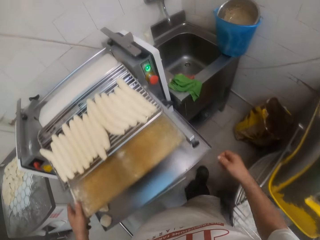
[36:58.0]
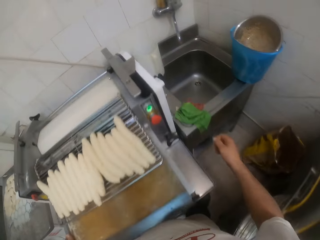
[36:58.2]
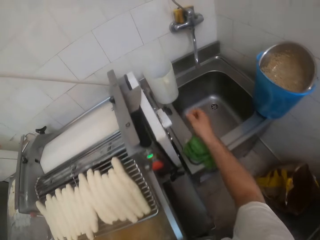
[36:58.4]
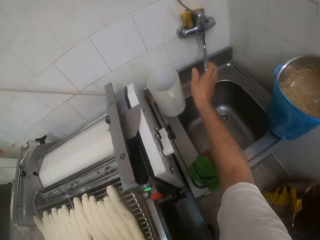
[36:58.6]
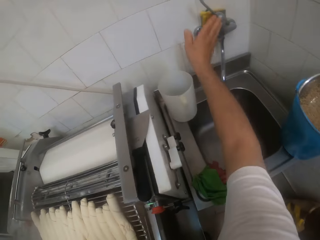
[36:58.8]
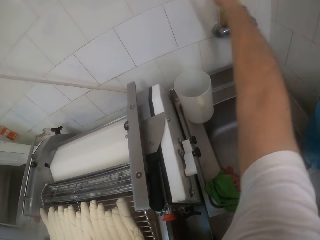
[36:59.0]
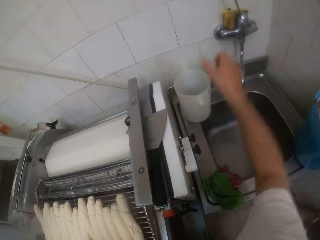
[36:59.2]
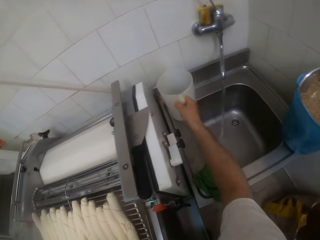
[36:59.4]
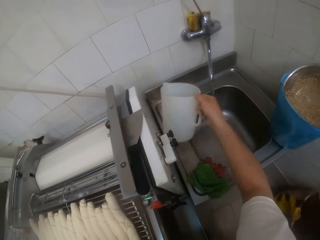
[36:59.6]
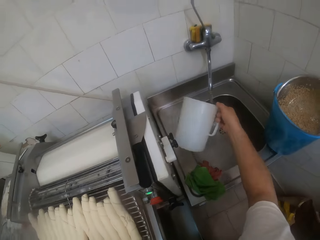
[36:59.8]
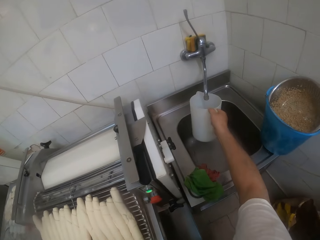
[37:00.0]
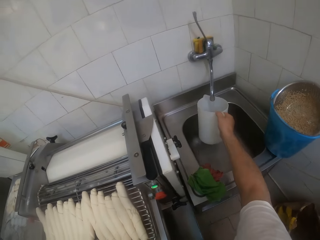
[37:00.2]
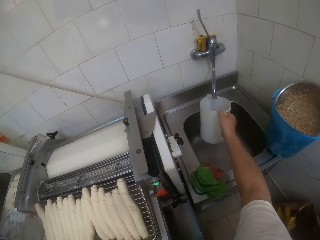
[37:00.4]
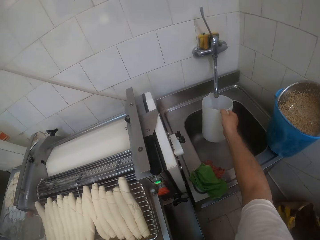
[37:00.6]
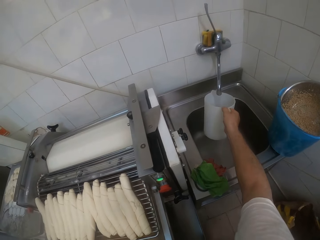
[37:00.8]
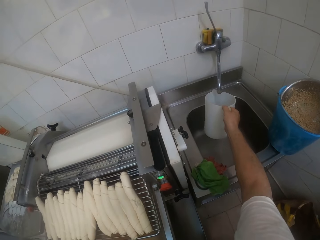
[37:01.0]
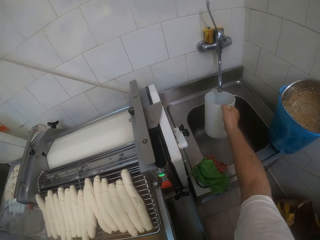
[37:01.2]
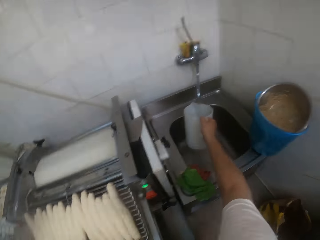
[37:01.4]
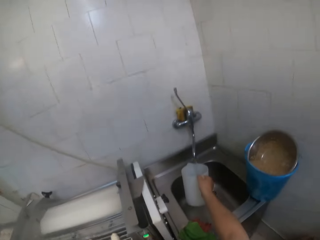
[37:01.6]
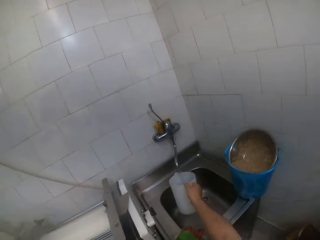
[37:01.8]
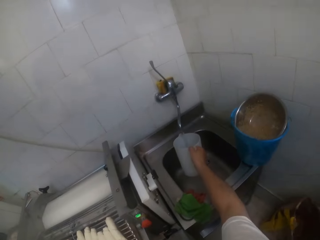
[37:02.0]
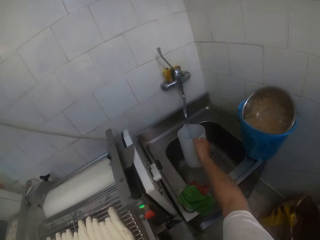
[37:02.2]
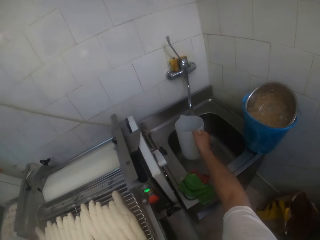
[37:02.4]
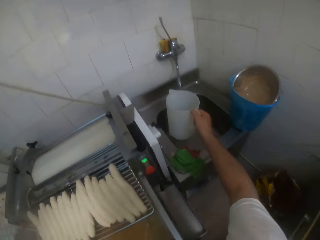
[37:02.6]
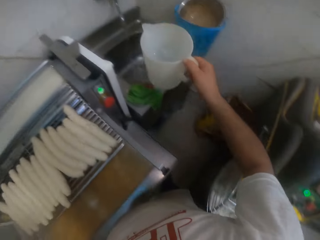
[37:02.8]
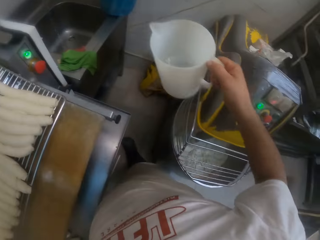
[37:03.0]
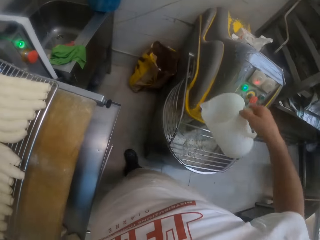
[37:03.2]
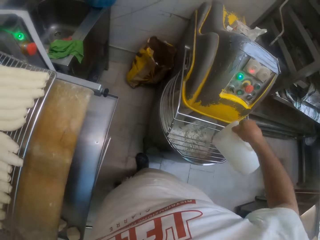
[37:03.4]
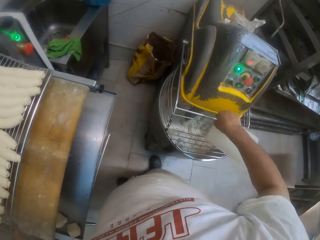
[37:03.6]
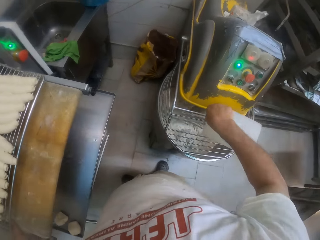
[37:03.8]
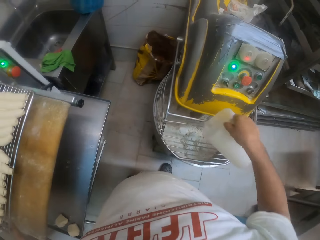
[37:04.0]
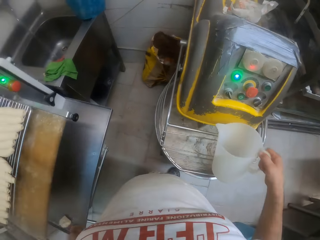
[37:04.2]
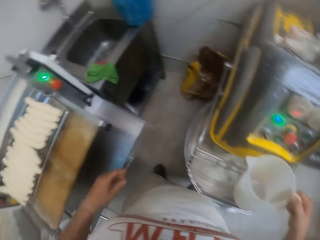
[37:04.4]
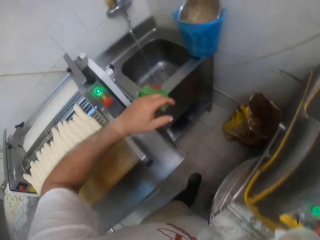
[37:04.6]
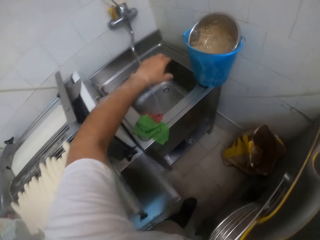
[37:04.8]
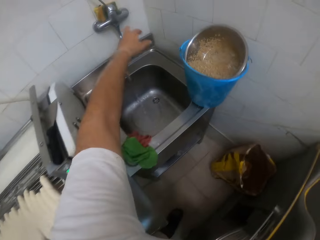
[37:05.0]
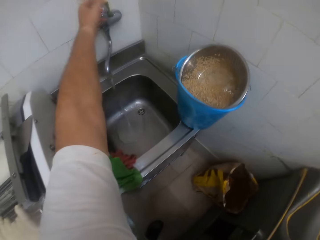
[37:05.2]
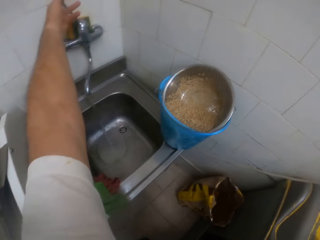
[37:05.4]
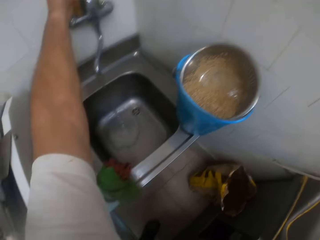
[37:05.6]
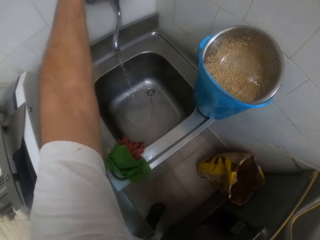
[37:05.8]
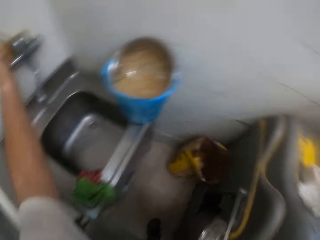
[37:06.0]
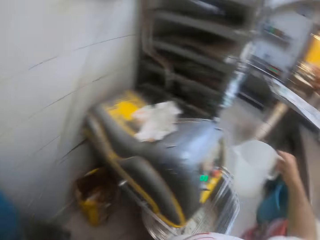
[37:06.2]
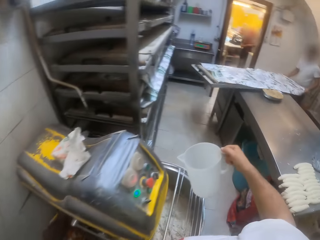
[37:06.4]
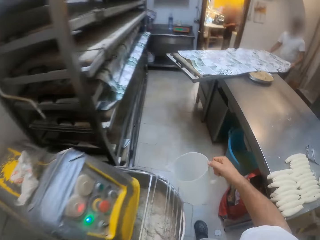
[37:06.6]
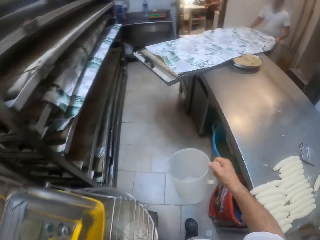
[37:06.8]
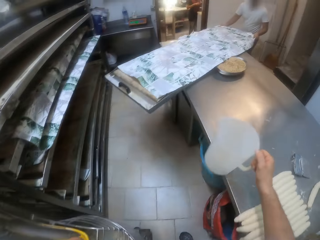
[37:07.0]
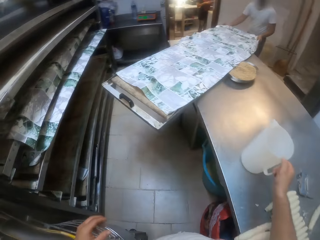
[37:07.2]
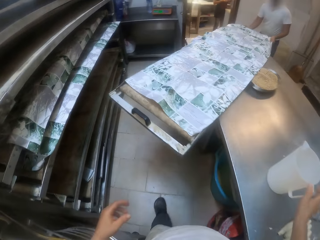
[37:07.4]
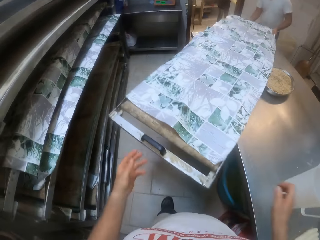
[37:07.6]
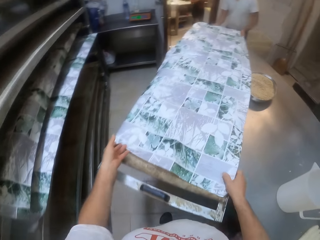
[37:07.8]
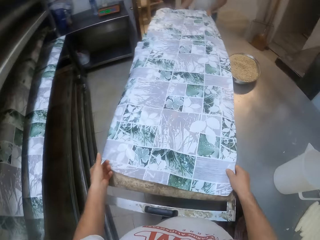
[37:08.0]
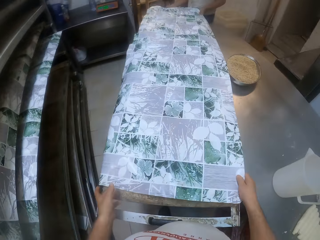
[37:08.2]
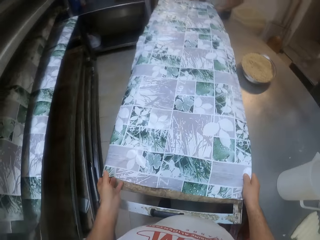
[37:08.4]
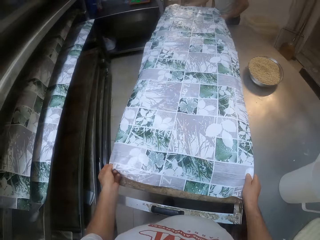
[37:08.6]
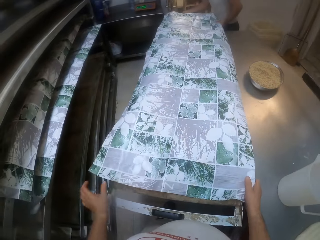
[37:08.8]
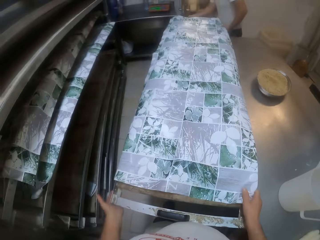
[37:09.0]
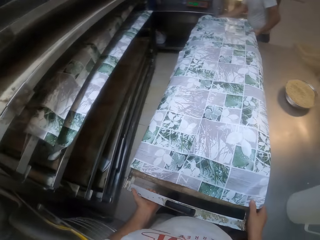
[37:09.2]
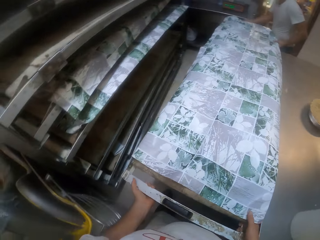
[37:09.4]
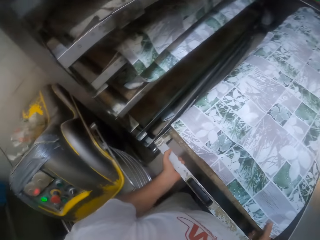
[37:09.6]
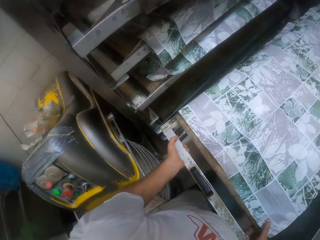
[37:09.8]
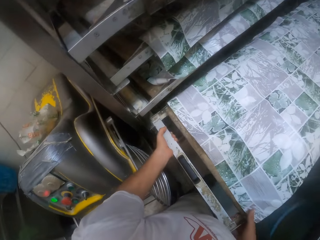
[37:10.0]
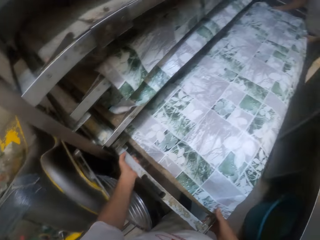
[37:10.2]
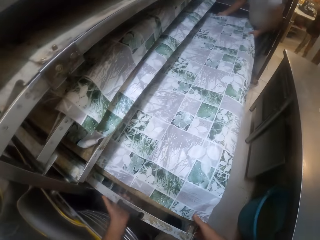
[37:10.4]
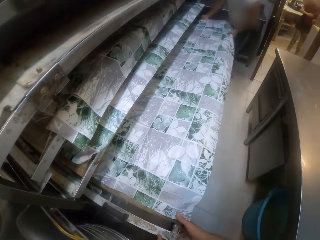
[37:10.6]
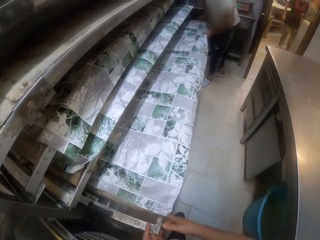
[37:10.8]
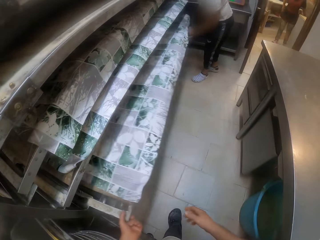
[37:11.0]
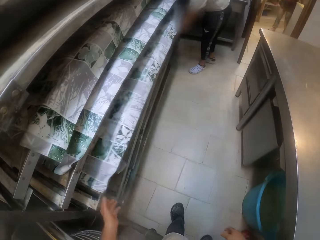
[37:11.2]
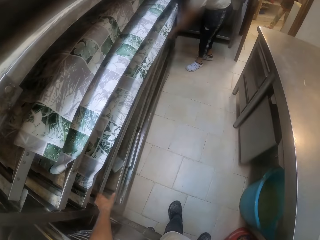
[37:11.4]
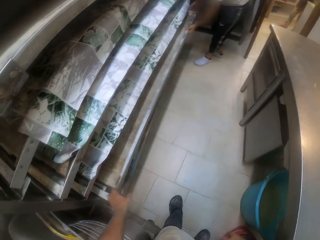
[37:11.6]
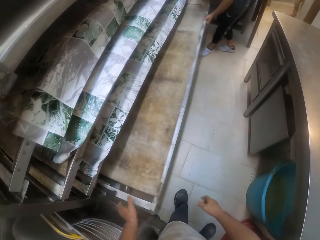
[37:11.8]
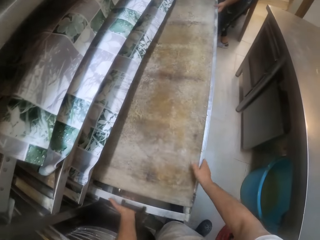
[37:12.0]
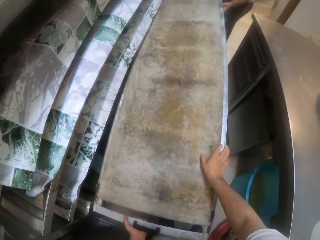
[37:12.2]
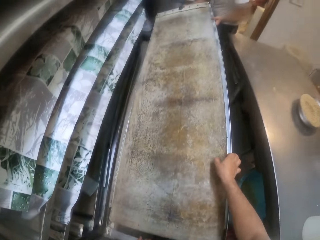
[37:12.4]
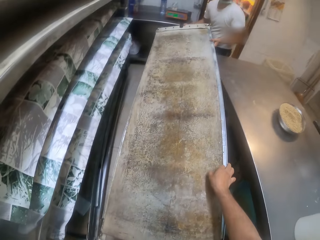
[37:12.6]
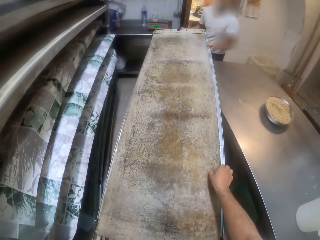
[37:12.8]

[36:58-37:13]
The camera wearer places his left hand on the dough sheeter on the floor. He lifts the right hand. He turns a tap on with his right hand. He picks the jug from the top of the sink with his right hand. He fetches water from the tap into the jug in his right hand. He lifts the jug. He pours water from the jug into the mixing bowl on the floor with his right hand. He moves the left hand. He turns the tap off with his left hand. He walks around. He places the jug on the table with his right hand. He touches the tray. The camera wearer and a man move the baking sheet from the table to the shelf with both their hands. The camera wearer lifts the tray. The man pushes the tray on the shelf. The camera wearer and the man move a baking sheet from the shelf to the table with both their hands.

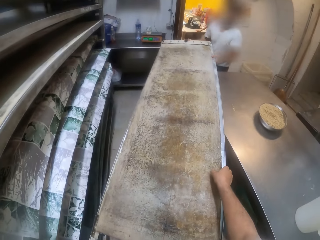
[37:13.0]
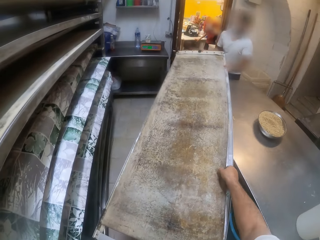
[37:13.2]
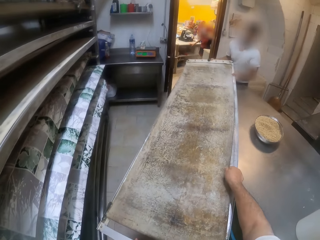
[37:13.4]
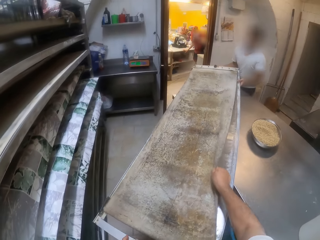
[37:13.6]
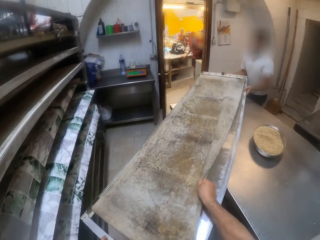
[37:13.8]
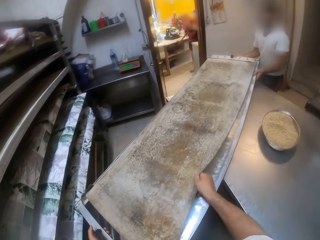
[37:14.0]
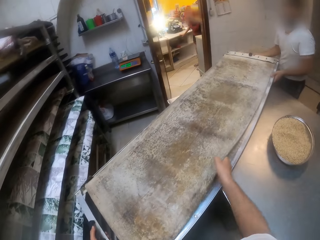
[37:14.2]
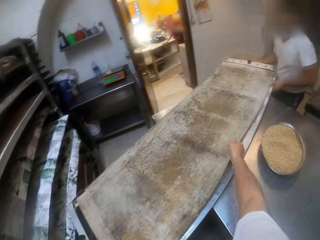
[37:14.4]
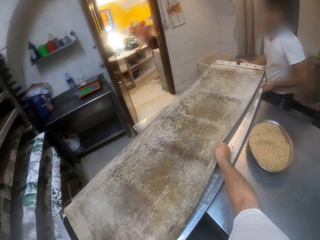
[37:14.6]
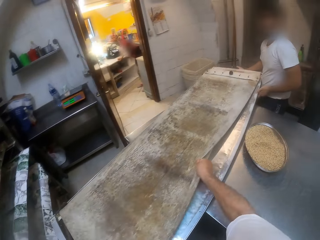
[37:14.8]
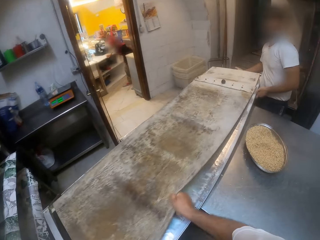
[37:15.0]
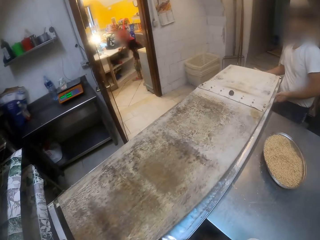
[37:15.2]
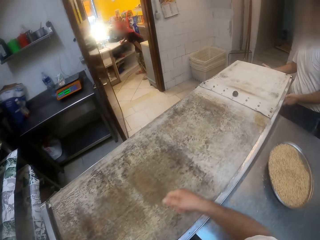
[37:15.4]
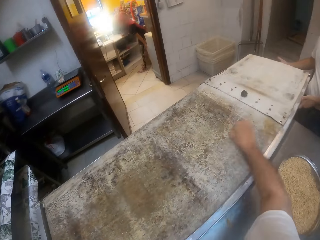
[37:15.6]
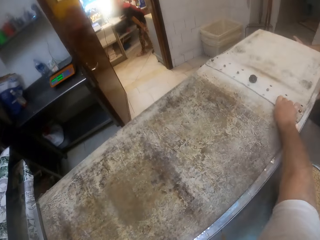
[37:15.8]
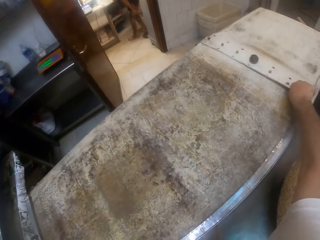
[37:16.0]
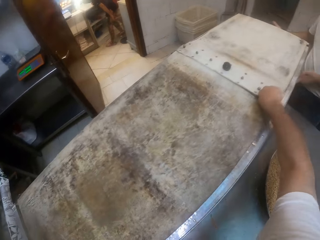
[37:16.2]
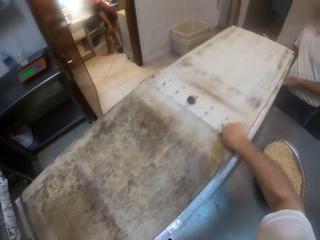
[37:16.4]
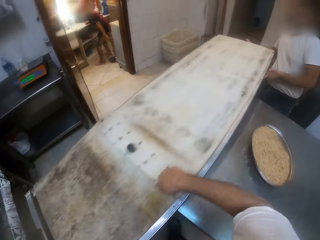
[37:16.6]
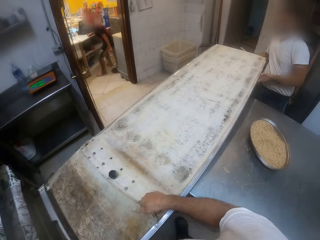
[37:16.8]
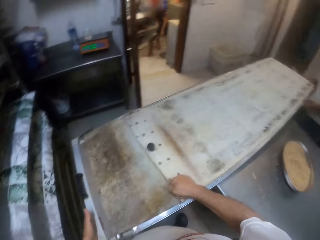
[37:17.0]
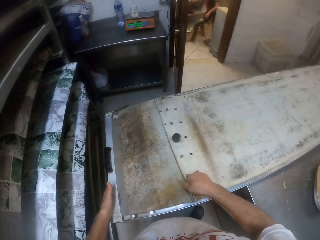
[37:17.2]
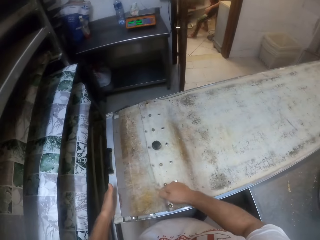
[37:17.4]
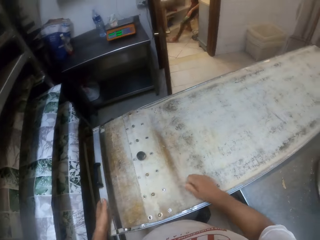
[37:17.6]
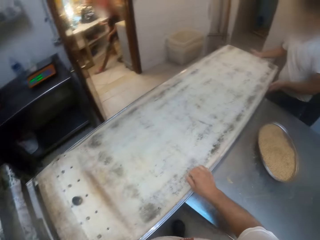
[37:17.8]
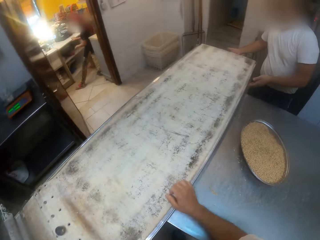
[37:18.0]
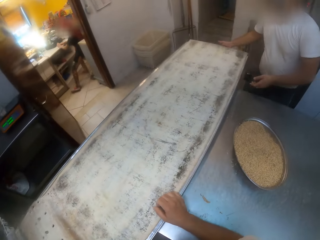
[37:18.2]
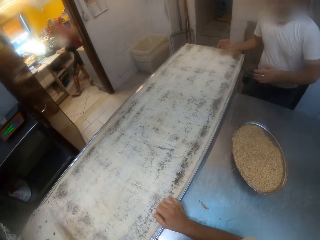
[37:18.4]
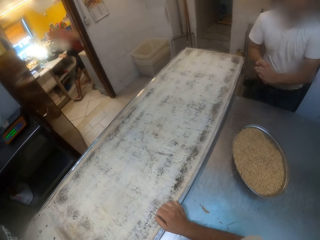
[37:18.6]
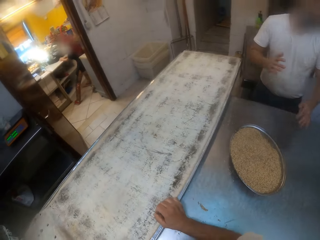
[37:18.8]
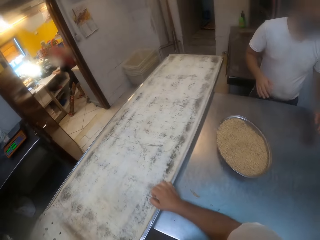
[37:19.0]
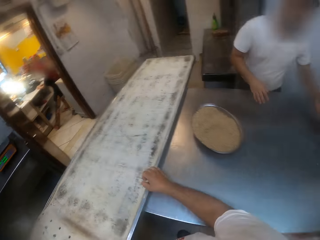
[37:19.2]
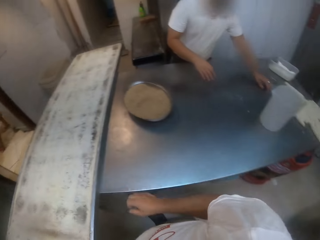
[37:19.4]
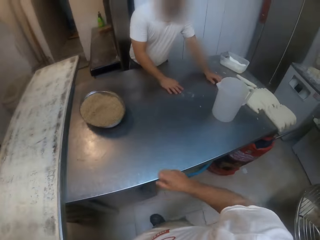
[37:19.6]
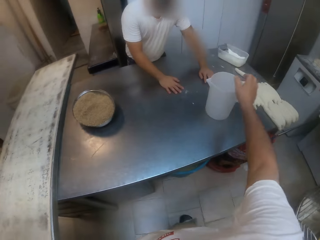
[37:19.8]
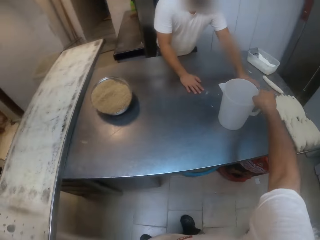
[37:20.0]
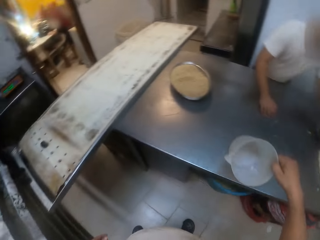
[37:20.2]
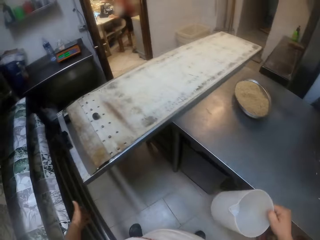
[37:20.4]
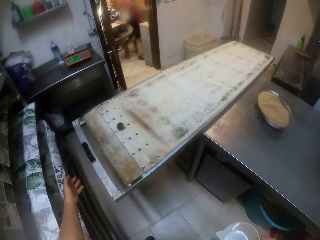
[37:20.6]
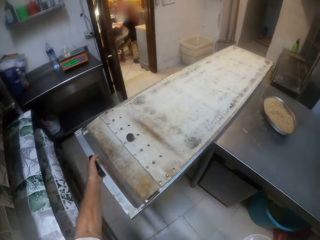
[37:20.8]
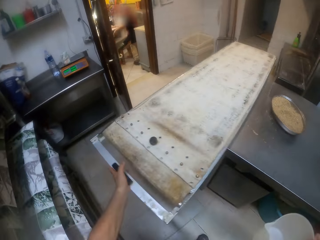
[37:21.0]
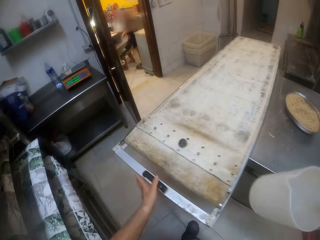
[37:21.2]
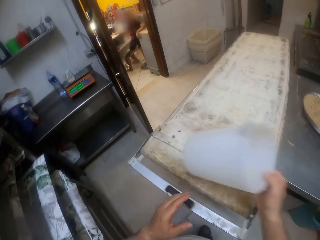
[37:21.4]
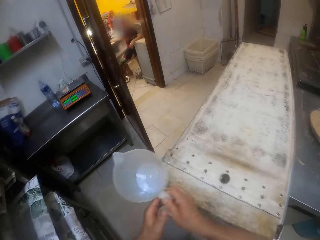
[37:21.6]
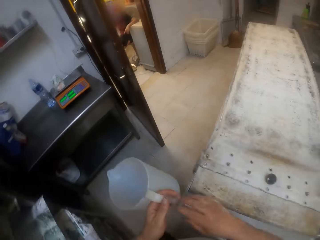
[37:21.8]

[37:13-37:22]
The camera wearer adjusts the sheet on the baking sheet with his right hand. He moves the right hand. He pulls a paper on the tray. A man dusts flour off both hands. The man rubs both hands together. The camera wearer moves the right hand. He picks the jug from the table with his right hand. He walks around. He adjusts the baking sheet on the table with his left hand.
